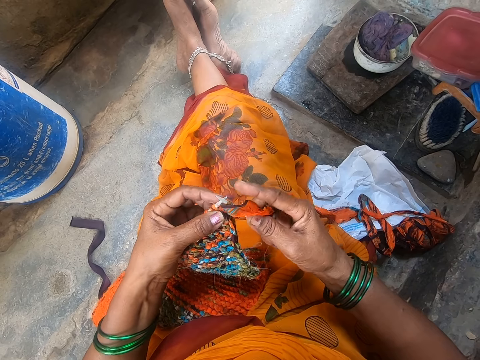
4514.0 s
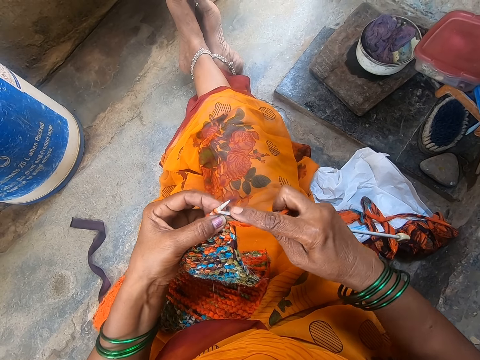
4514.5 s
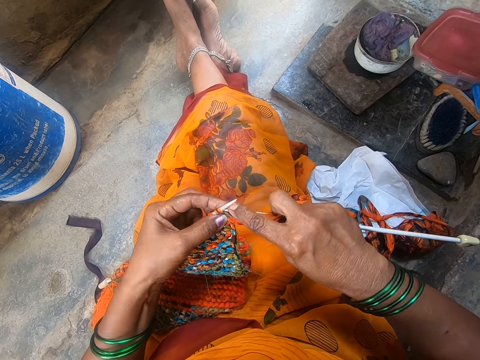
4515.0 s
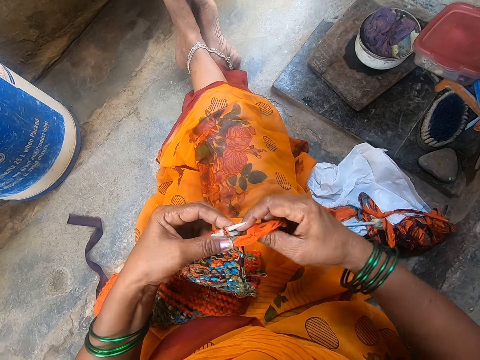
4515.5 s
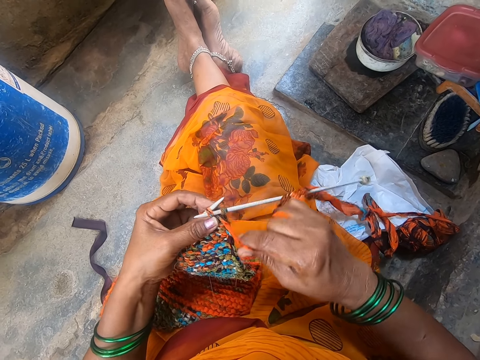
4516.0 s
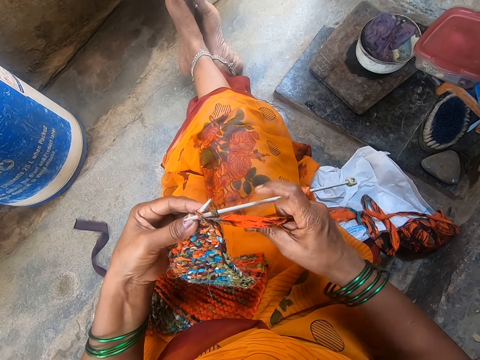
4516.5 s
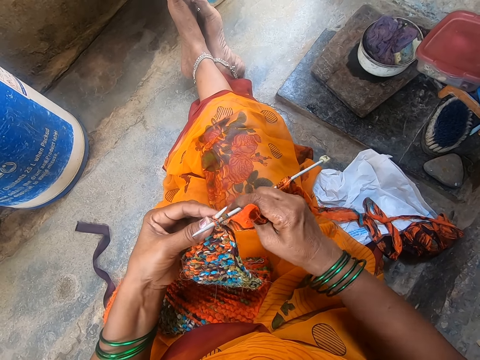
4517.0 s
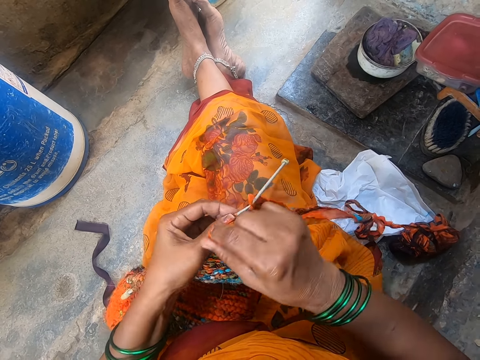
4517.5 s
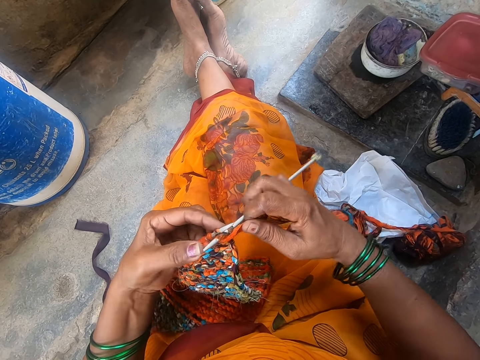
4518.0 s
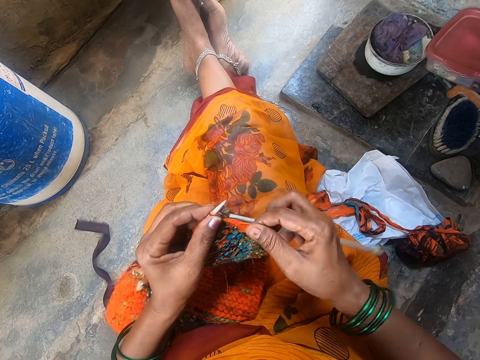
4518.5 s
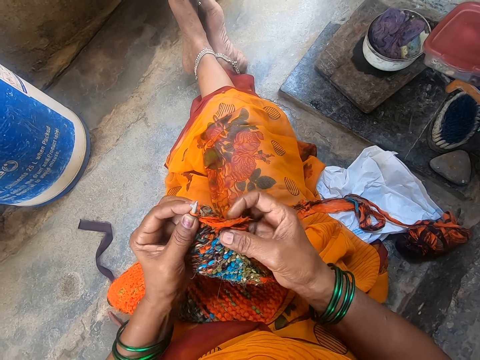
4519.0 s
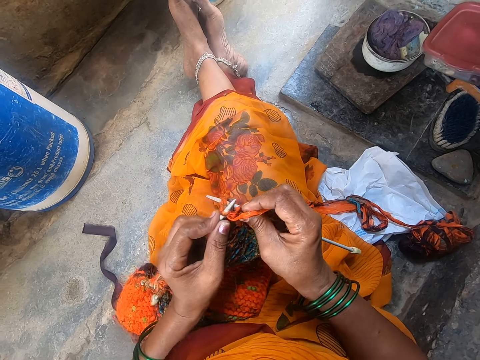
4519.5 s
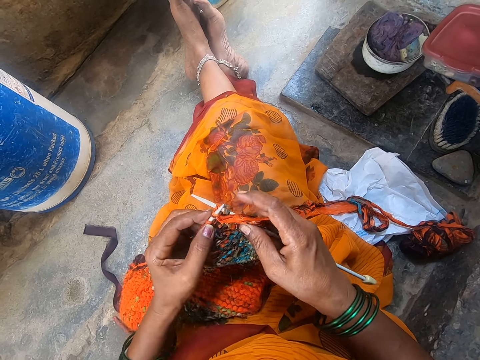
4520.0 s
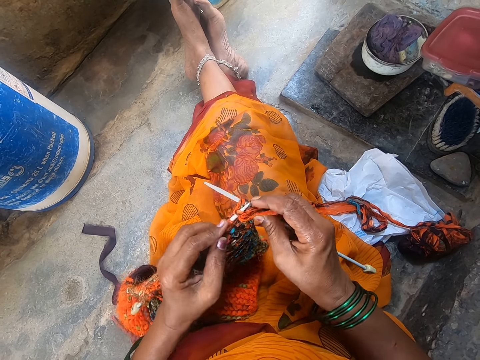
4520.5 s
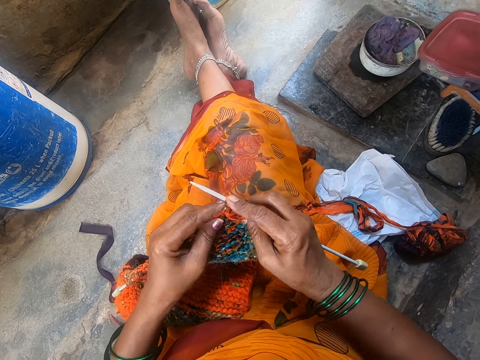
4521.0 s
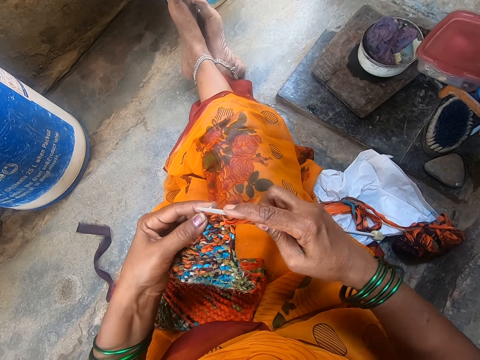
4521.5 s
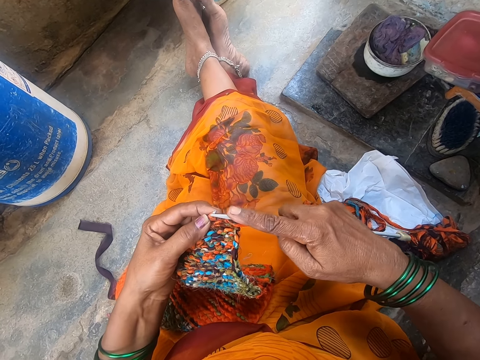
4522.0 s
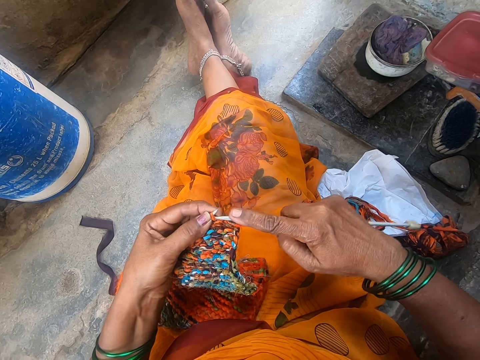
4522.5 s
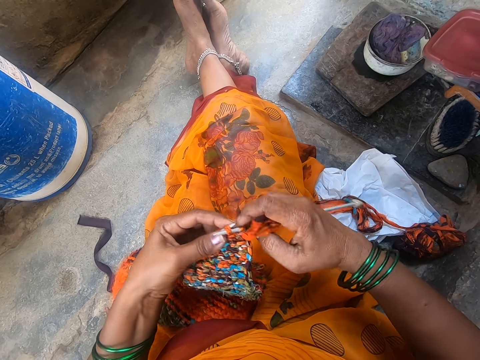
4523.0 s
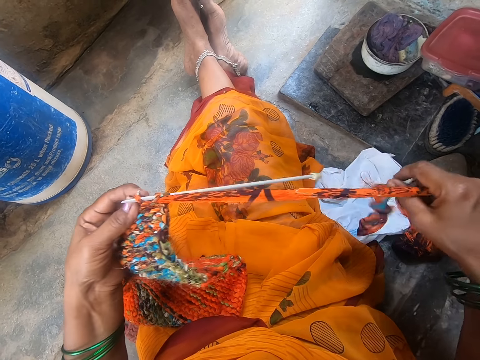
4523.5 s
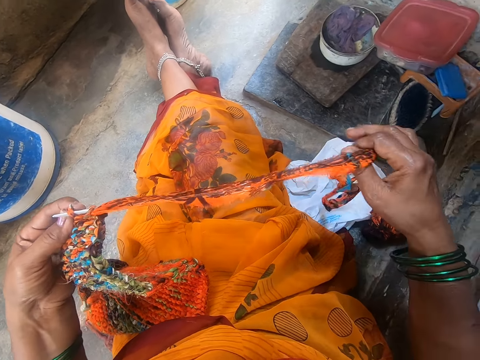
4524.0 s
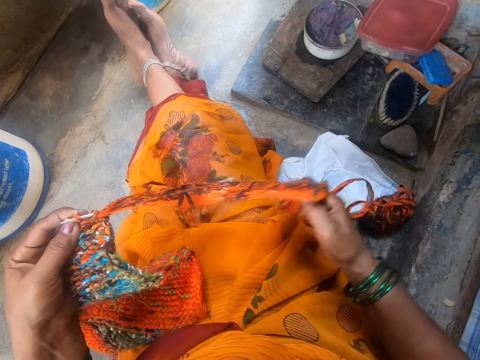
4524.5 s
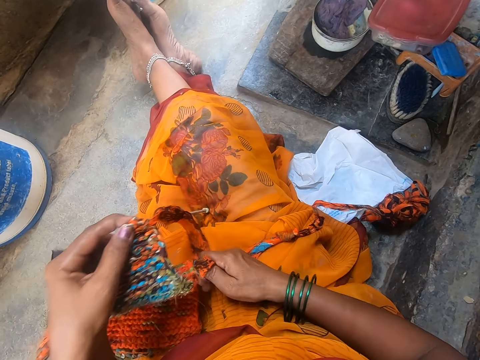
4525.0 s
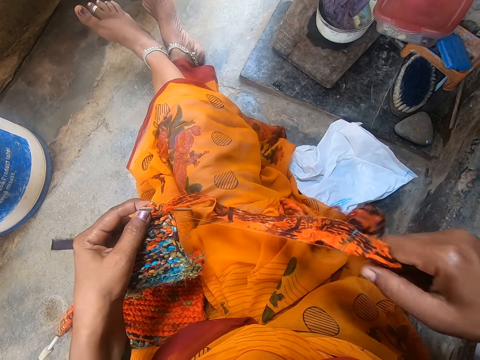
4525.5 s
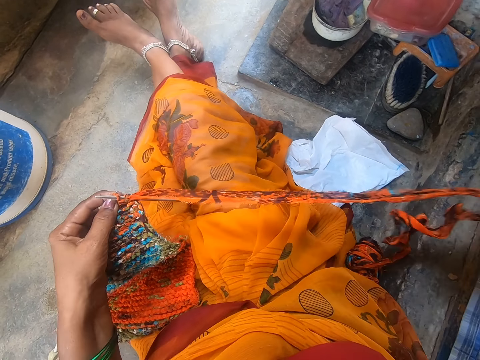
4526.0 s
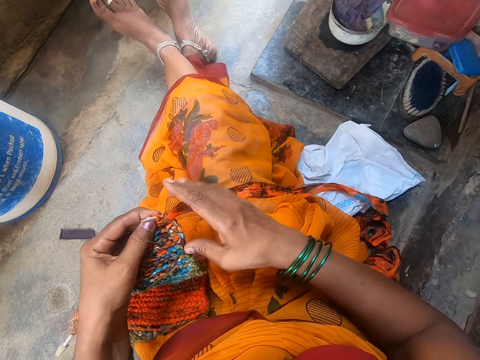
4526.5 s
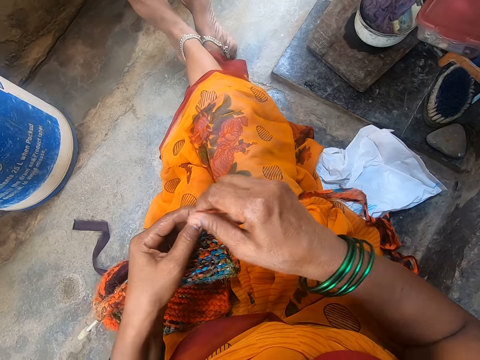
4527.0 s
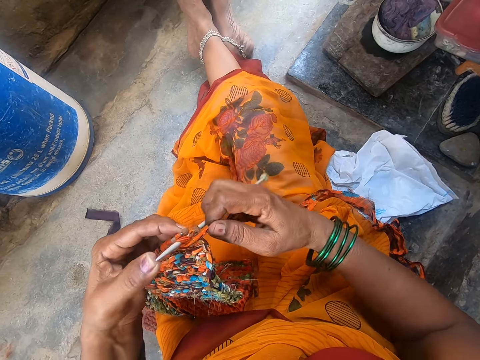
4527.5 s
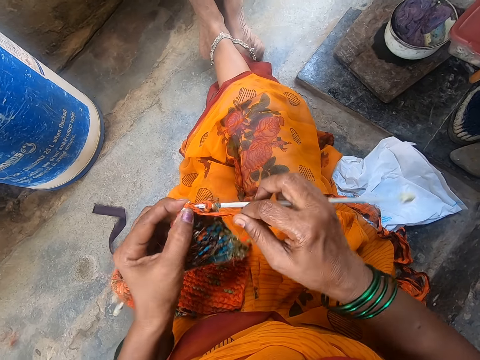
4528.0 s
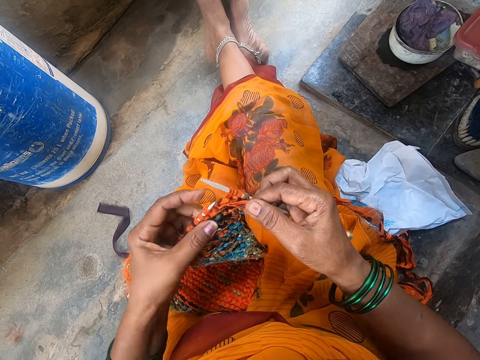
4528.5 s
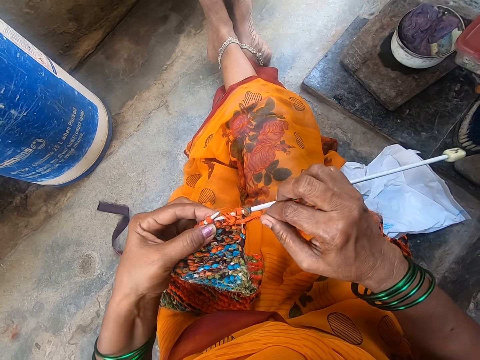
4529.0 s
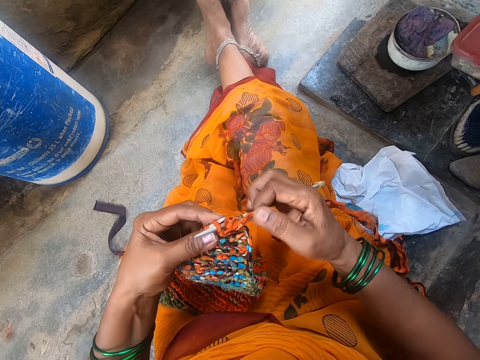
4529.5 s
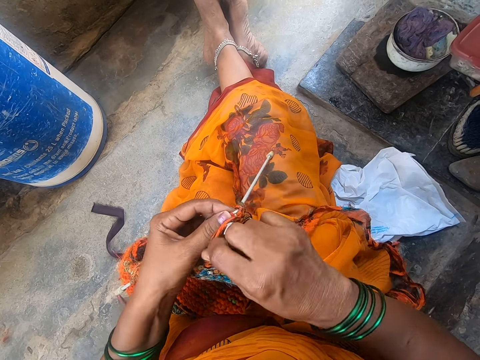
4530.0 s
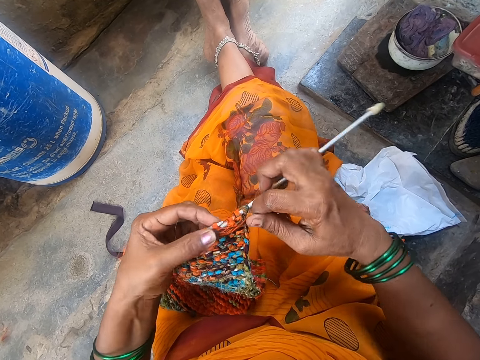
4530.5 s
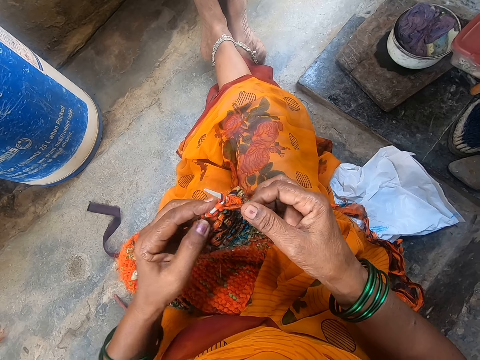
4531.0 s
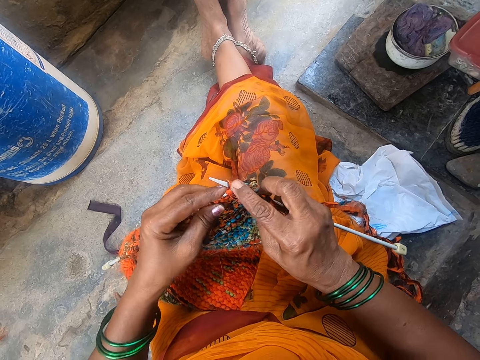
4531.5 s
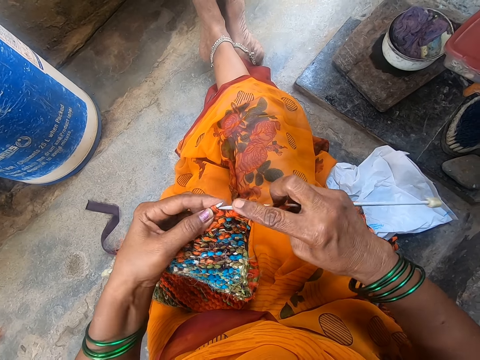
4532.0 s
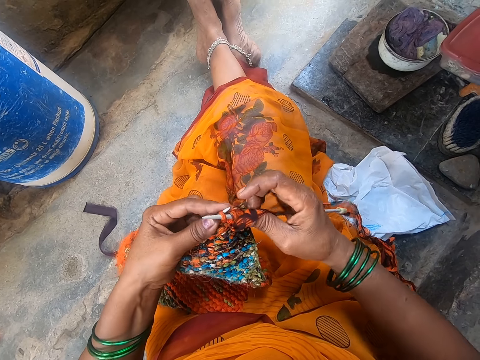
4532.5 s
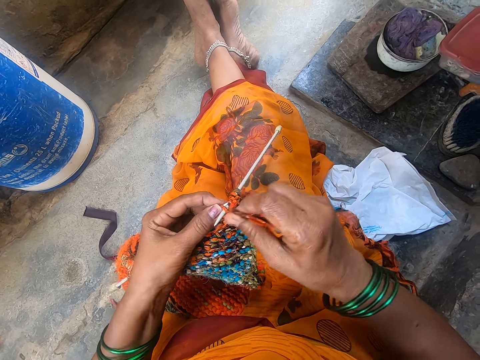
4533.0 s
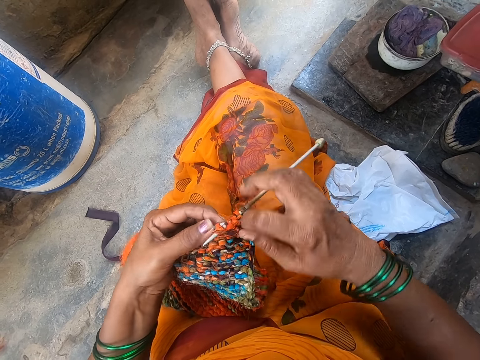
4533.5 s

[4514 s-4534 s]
The camera wearer adjusts the yarn. They sew the fabric.

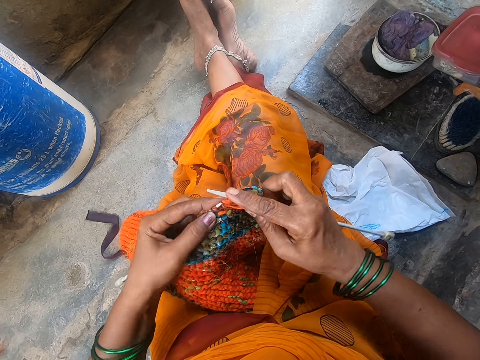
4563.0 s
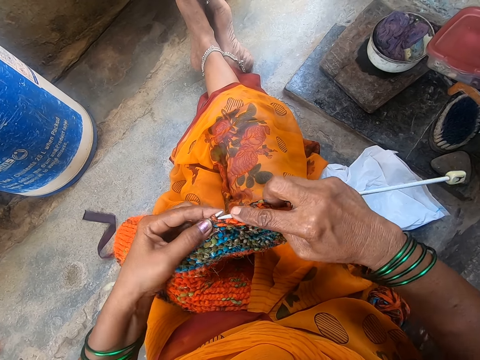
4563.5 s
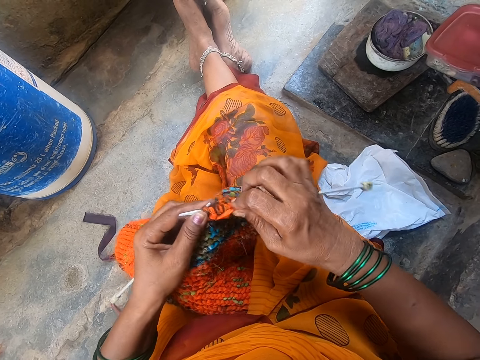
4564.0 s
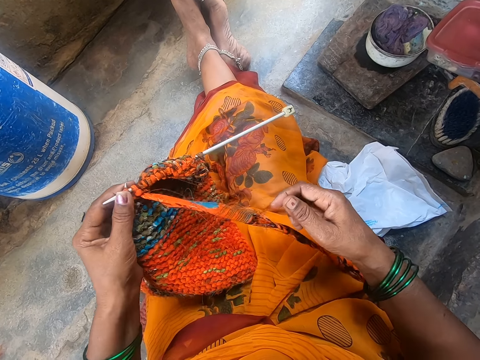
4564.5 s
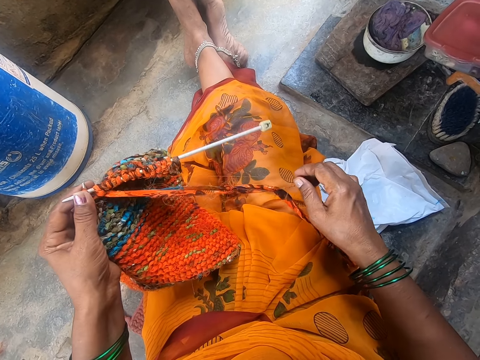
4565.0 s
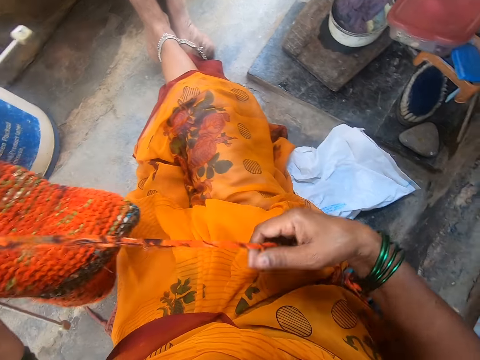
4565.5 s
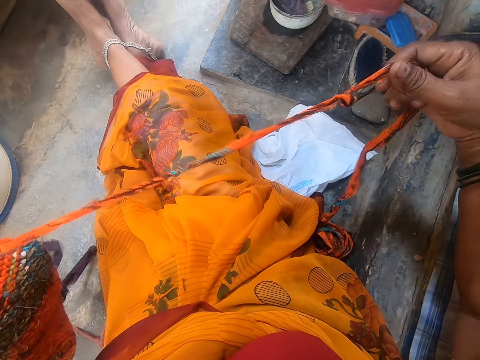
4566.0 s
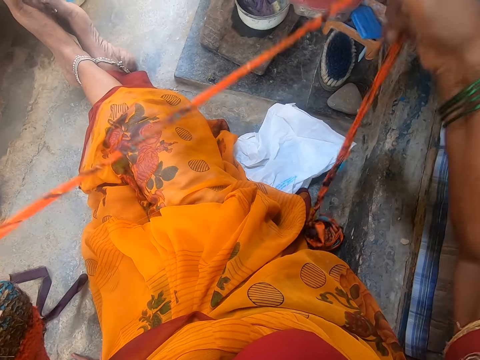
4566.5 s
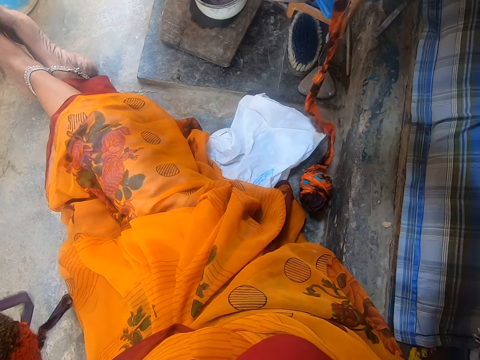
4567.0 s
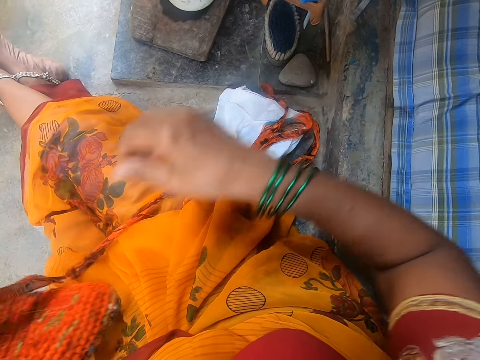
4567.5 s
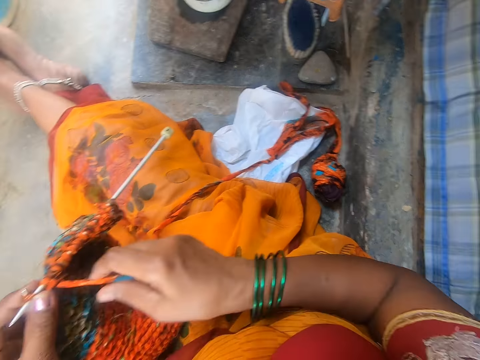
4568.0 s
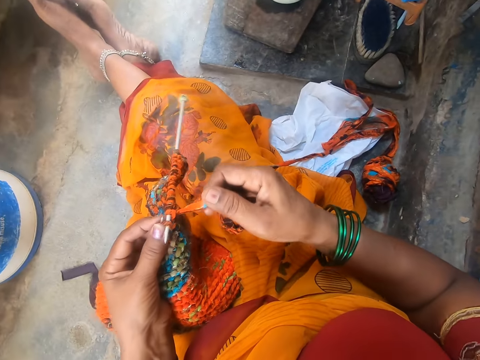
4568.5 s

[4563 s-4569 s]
The camera wearer adjusts the yarn.
